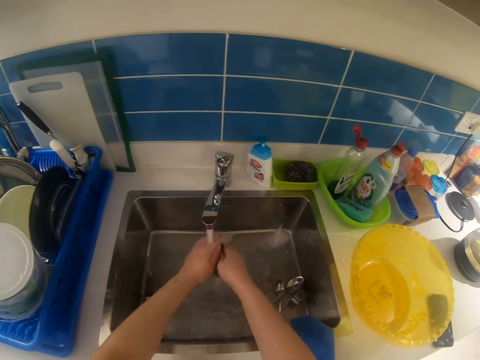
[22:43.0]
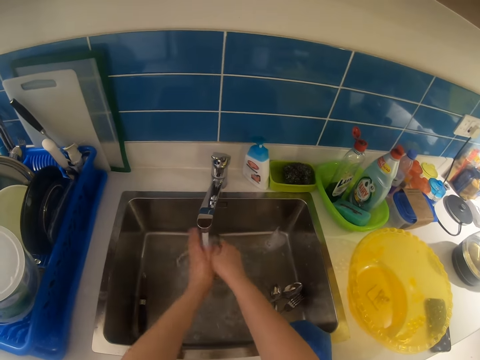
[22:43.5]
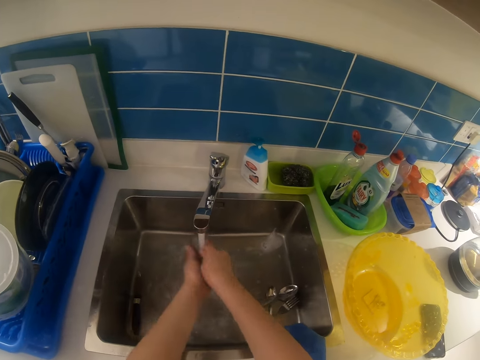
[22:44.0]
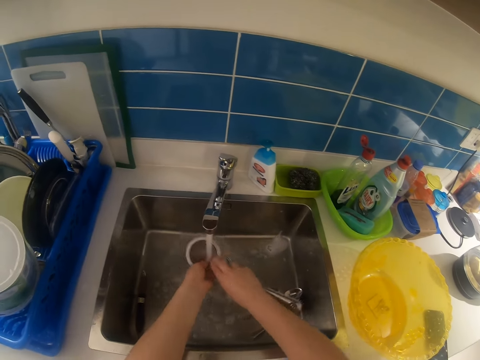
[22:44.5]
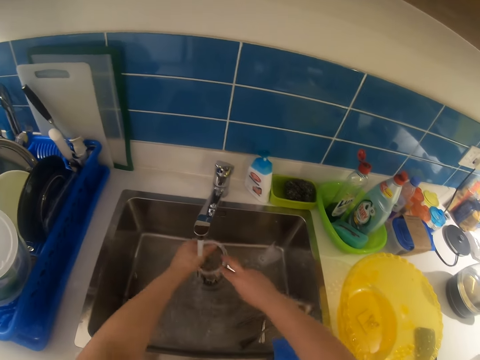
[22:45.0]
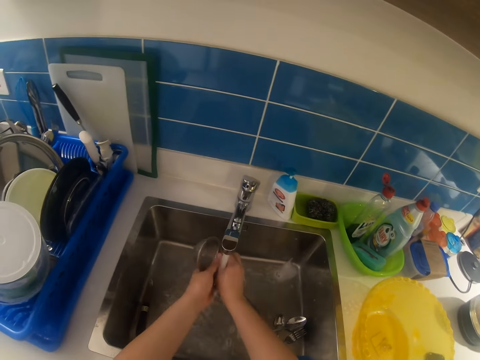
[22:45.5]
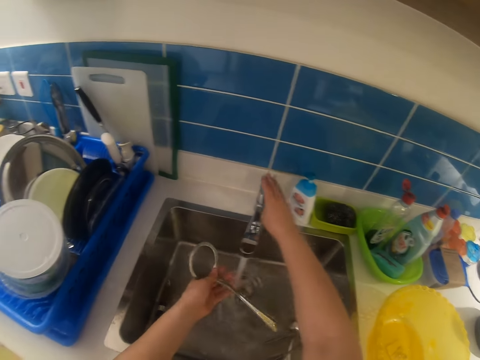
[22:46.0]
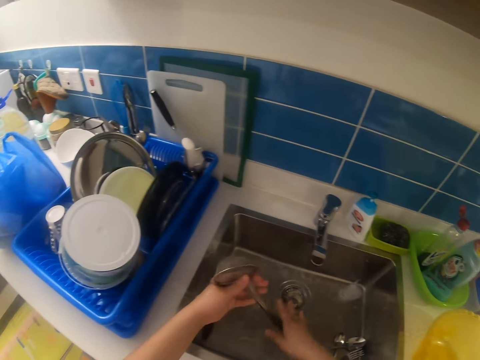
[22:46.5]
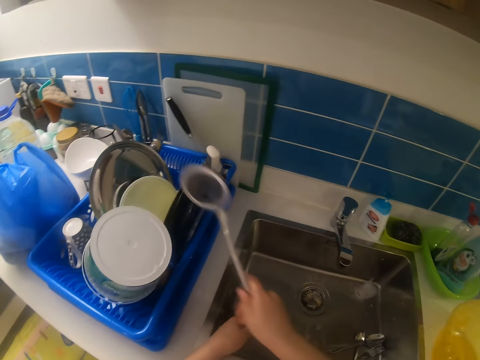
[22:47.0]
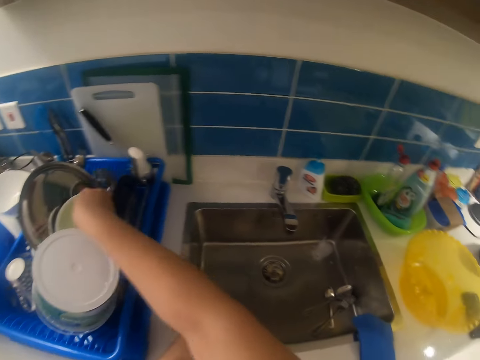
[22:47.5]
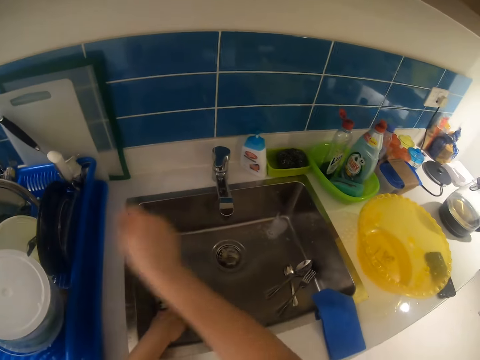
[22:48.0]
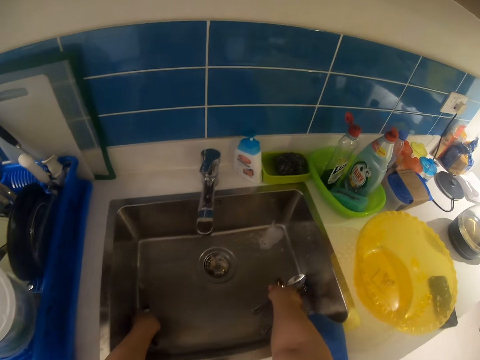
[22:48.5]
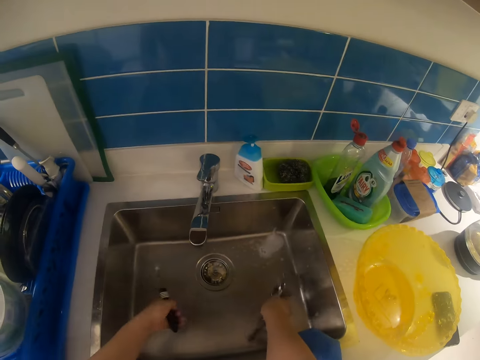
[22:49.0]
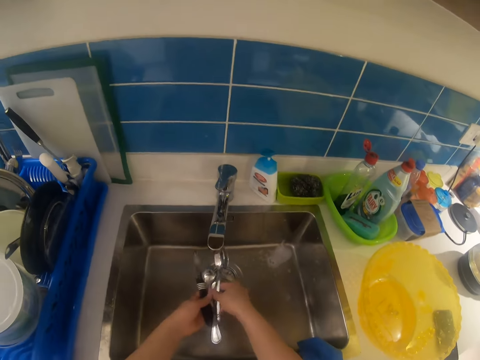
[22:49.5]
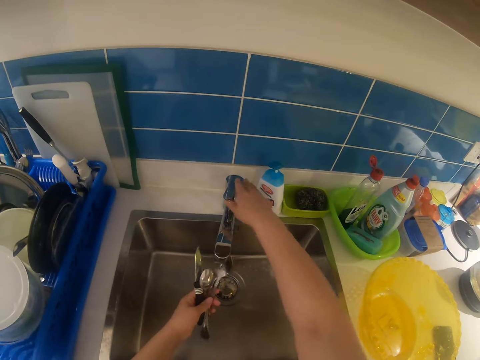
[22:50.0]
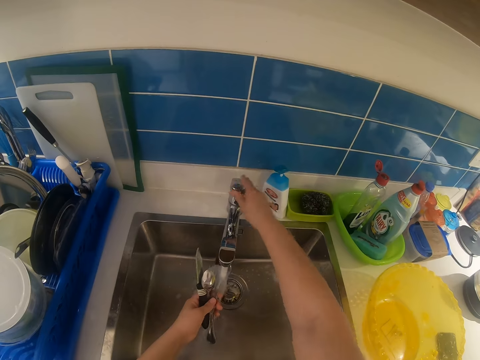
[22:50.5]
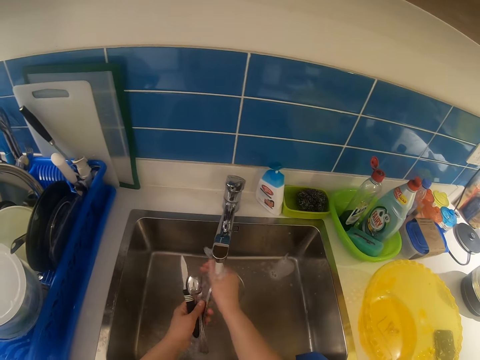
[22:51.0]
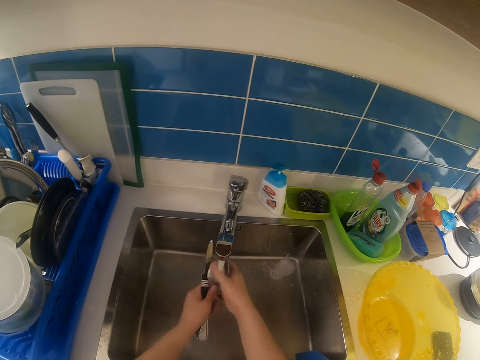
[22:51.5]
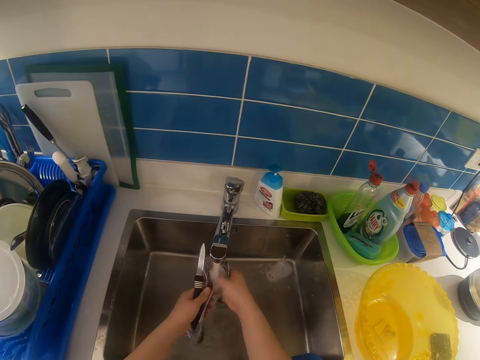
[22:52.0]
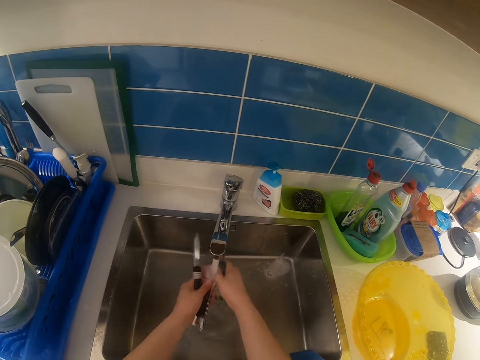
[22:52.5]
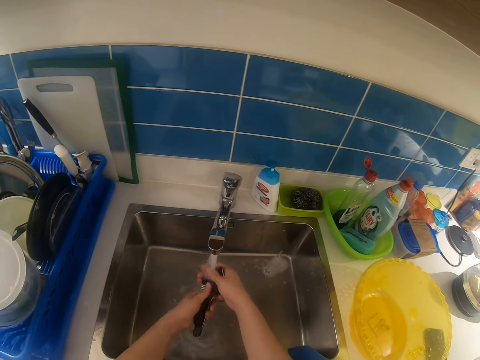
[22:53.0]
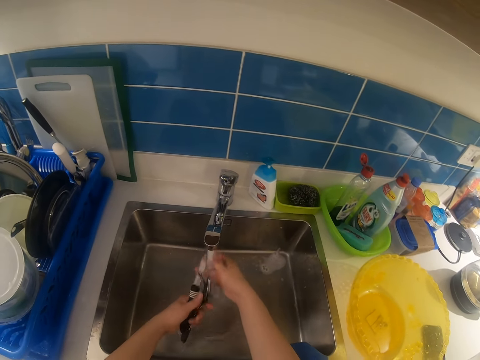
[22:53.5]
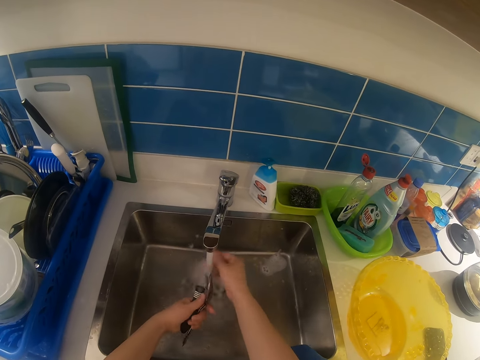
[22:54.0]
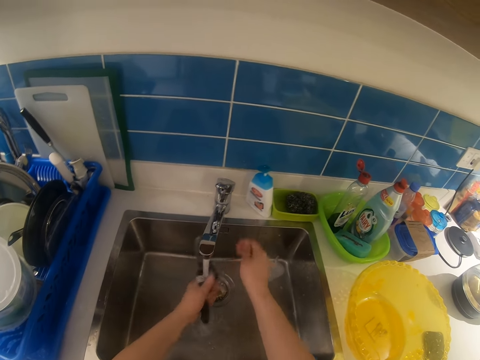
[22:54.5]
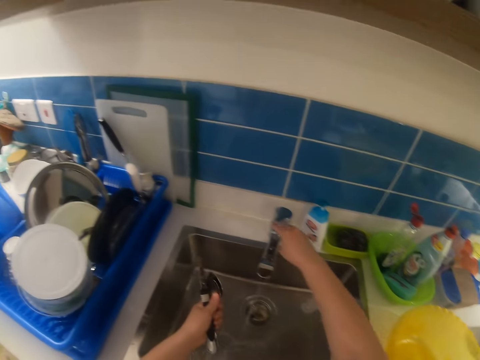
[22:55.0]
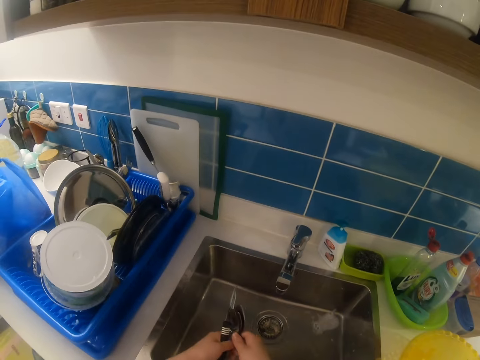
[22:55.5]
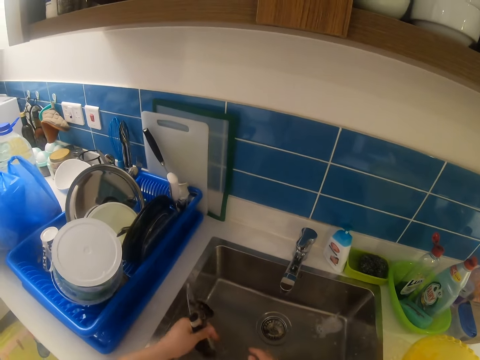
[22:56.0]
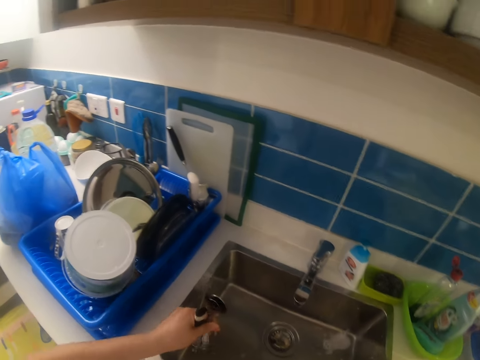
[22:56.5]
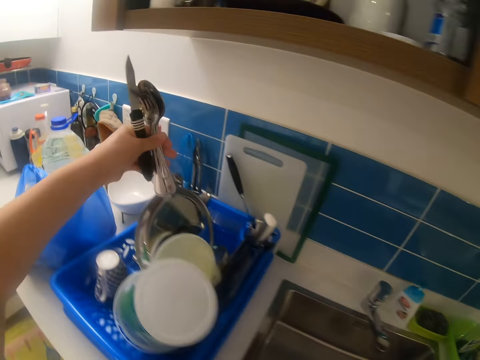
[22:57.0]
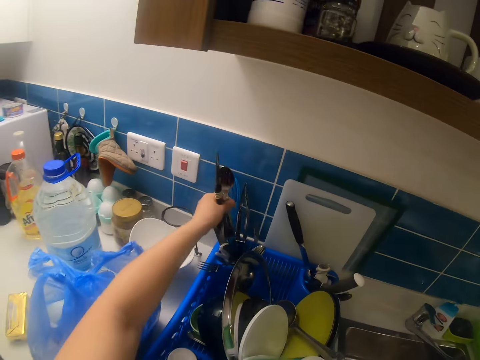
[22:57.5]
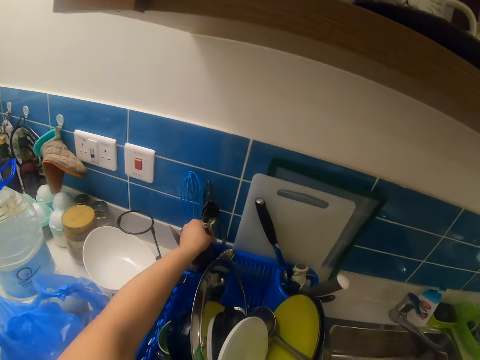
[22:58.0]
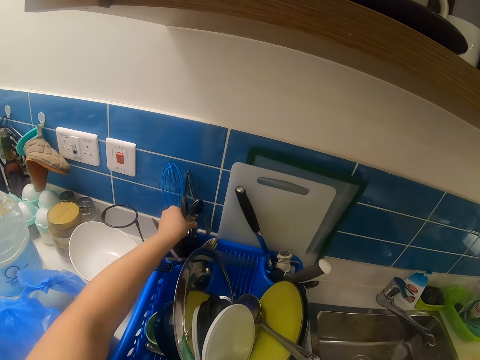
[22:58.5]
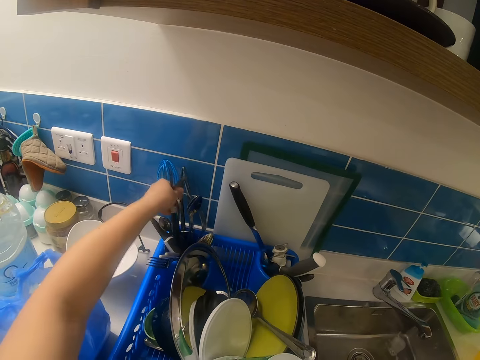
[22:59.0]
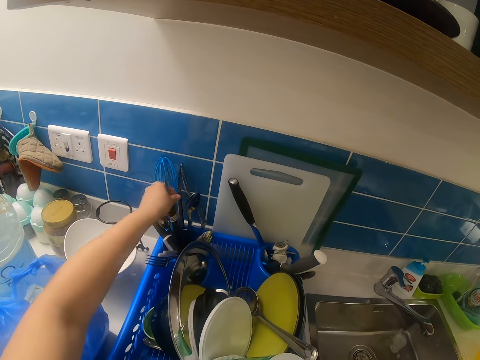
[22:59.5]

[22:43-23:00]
The camera wearer closes the tap with her right hand. She places the sieve in the plate rack with her right hand. She picks up the cutlery or utensils in the kitchen basin with both hands. She opens the water from the tap by the sink with her right hand. She rinses the utensils with both hands under the tap water. She closes the tap with her right hand. She places the utensil in the plate rack with her left hand.

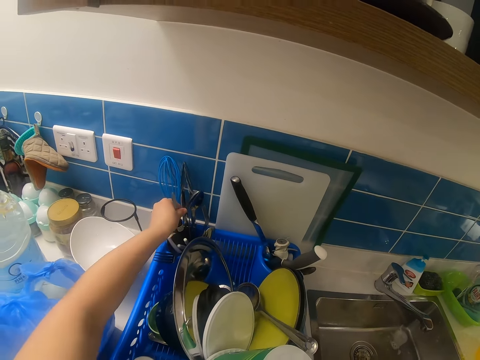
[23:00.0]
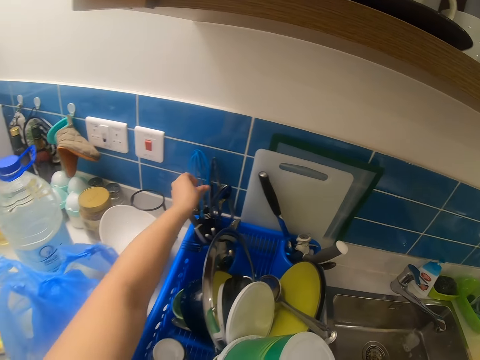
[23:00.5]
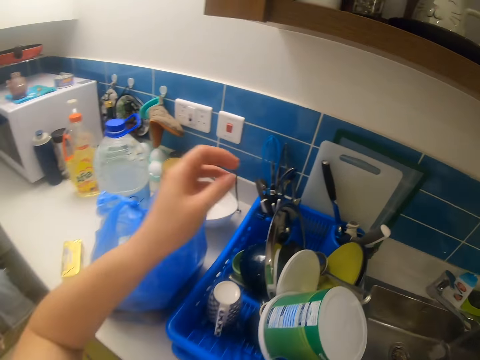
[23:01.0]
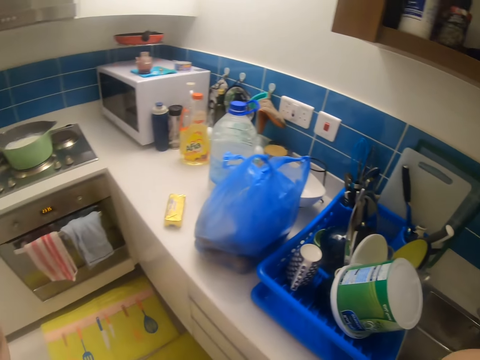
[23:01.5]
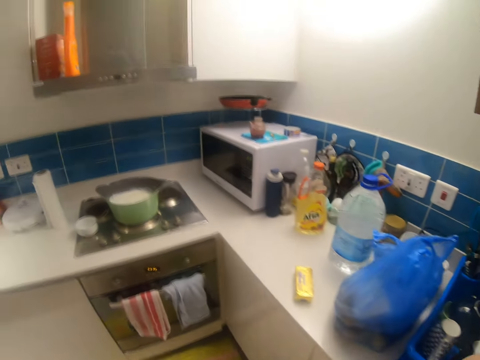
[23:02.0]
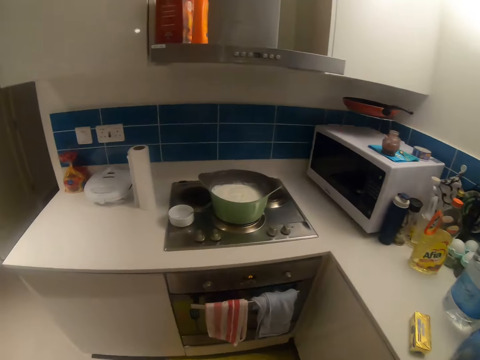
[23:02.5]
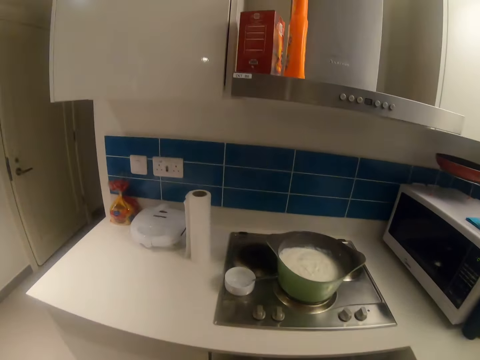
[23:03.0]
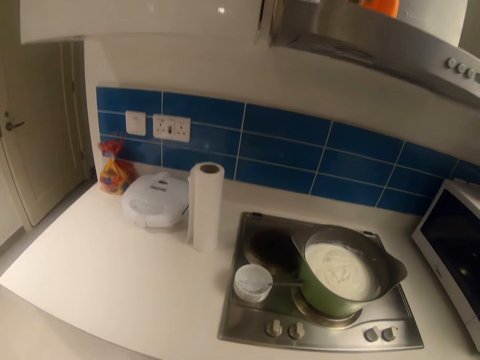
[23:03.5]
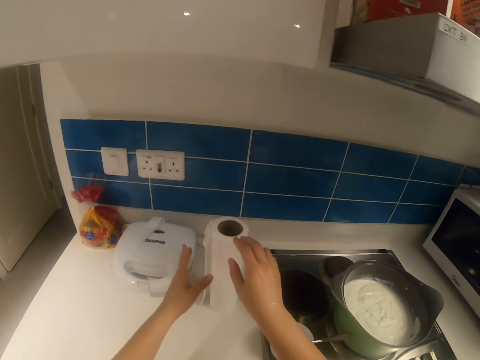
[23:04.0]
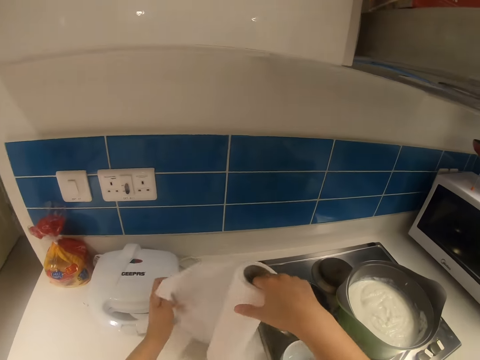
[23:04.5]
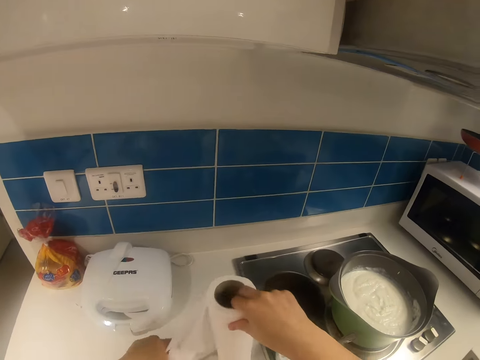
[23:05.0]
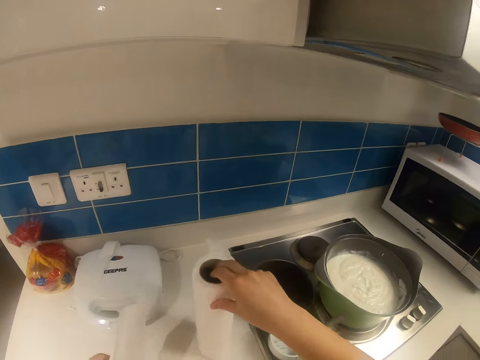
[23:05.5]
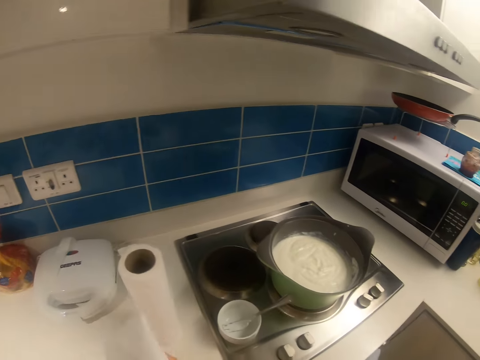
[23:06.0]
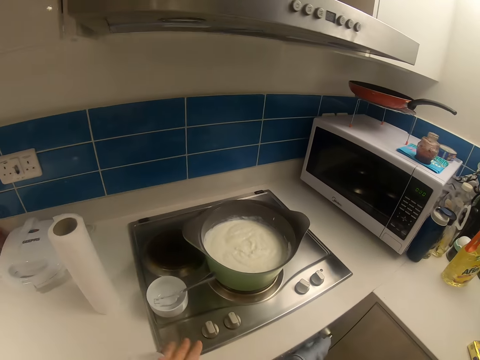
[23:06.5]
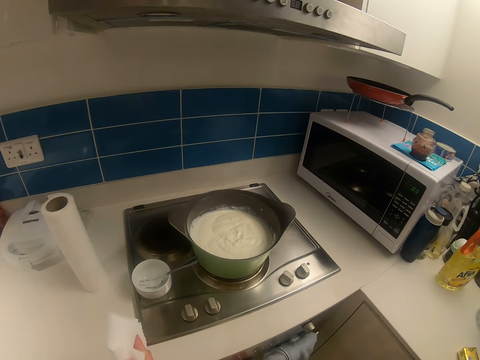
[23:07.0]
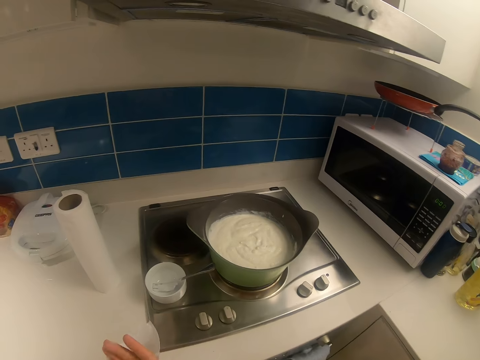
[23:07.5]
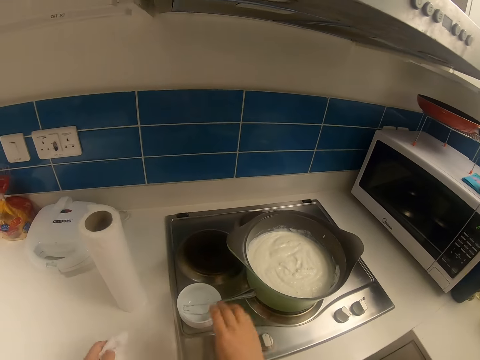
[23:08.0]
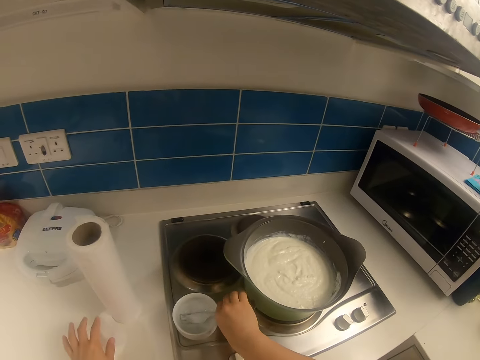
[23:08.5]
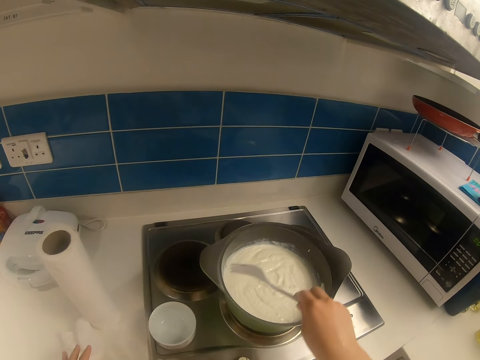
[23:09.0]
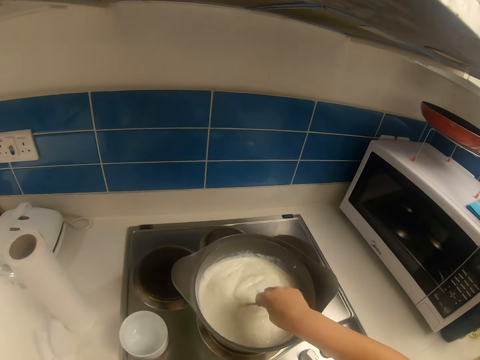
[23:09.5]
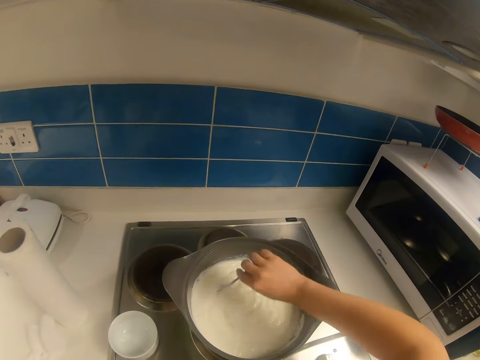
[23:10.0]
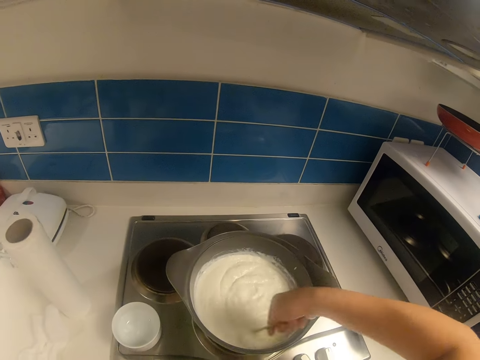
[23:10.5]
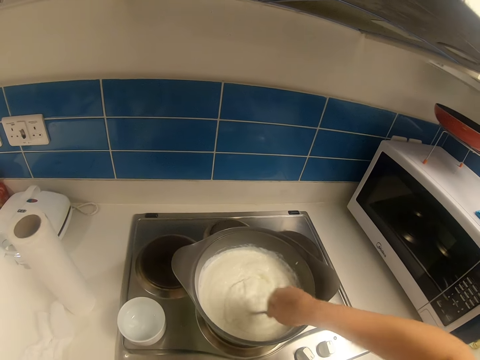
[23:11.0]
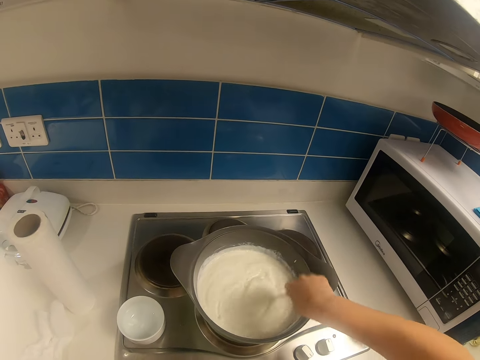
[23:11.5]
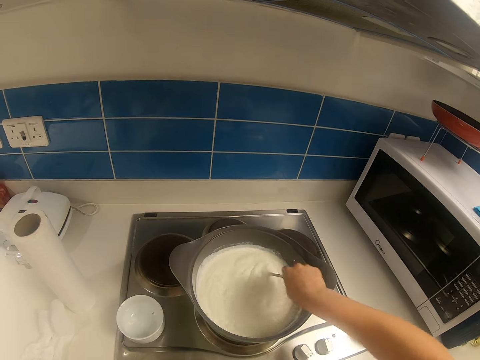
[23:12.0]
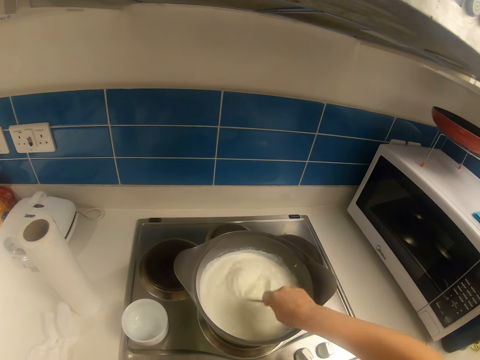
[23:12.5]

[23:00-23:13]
The camera wearer touches her face with her right hand. She walks around the room. She cuts tissue paper with both hands on the kitchen slab. She wipes both hands with the tissue paper. She picks up a fork in a cup on the kitchen slab with her right hand. She drops the tissue paper on the kitchen slab with her left hand. She stirs food in a pot on the cooker with the fork in her right hand.
